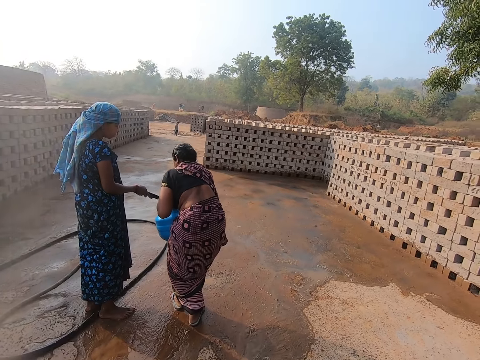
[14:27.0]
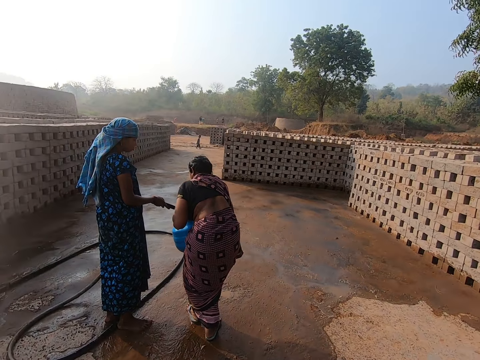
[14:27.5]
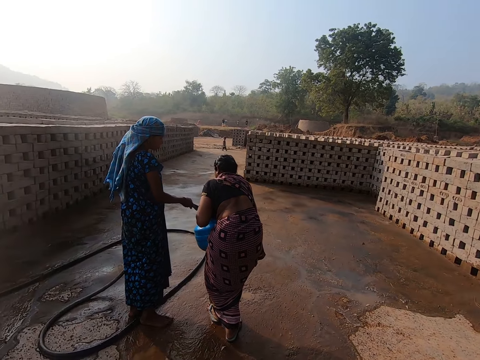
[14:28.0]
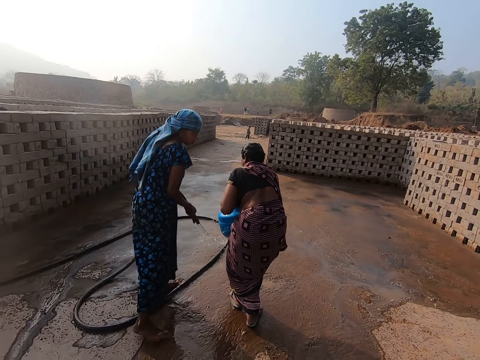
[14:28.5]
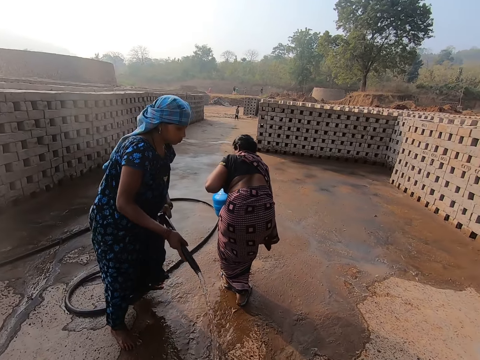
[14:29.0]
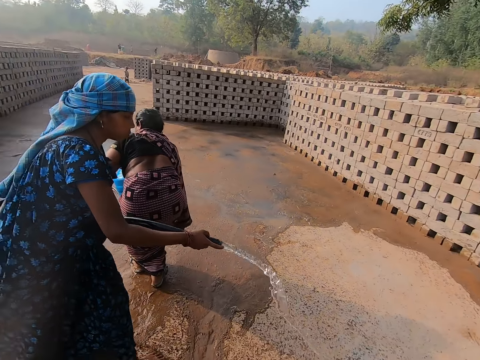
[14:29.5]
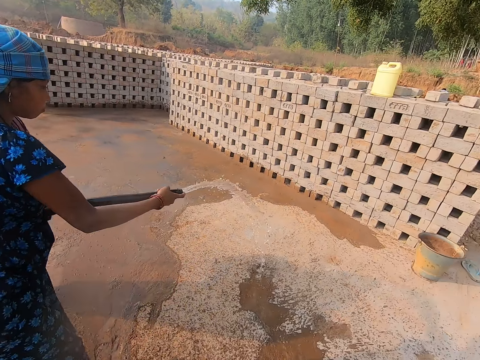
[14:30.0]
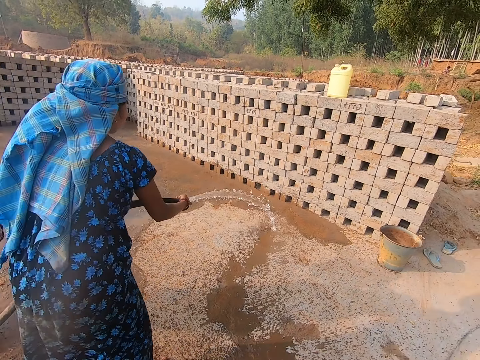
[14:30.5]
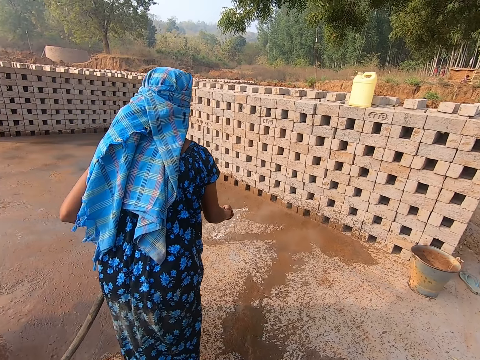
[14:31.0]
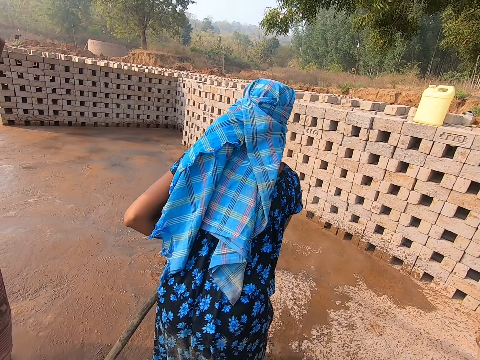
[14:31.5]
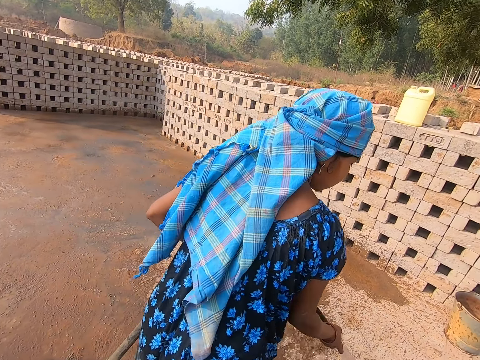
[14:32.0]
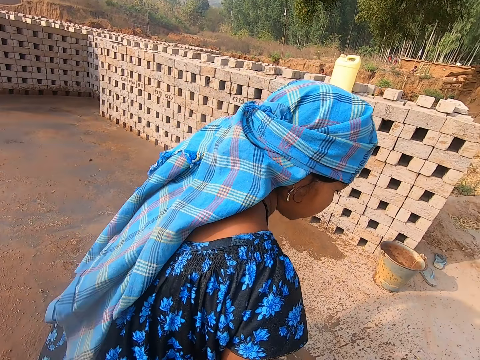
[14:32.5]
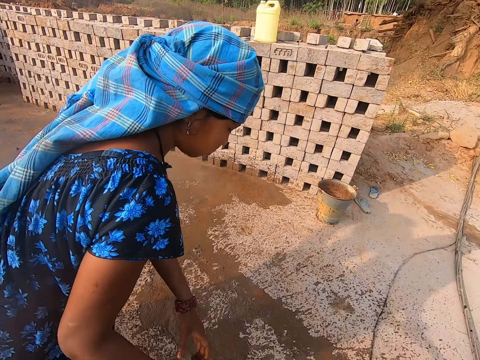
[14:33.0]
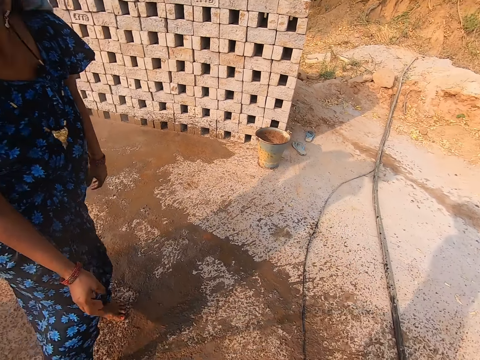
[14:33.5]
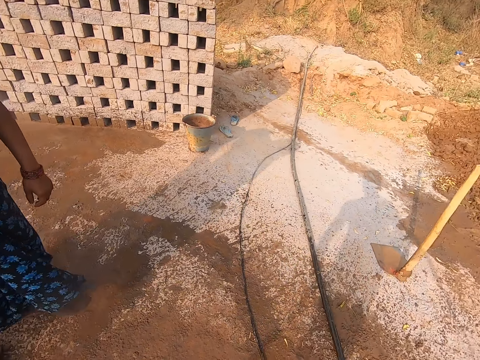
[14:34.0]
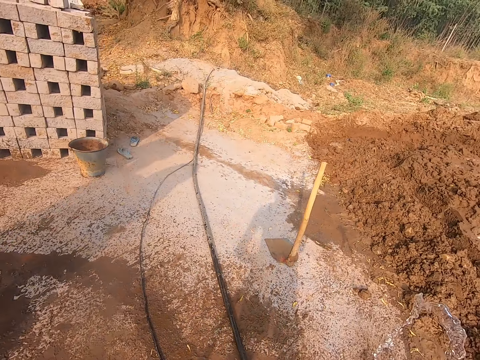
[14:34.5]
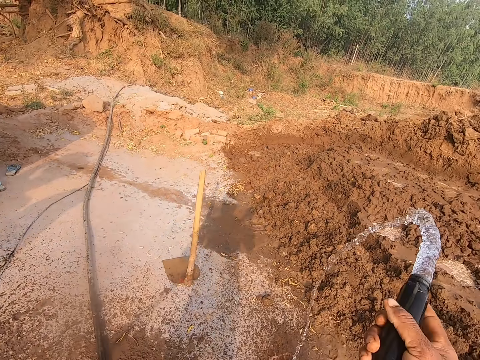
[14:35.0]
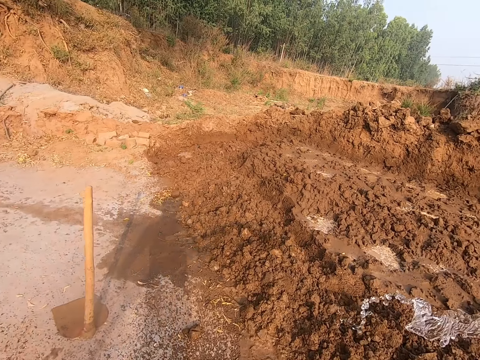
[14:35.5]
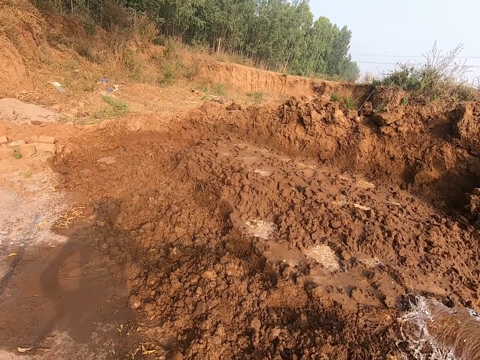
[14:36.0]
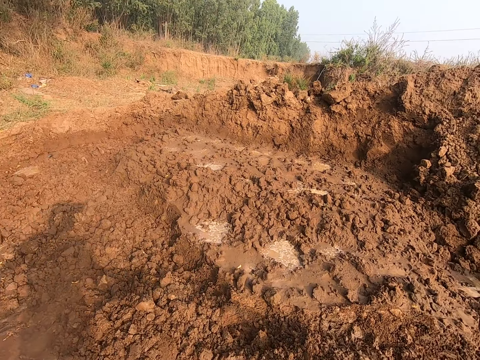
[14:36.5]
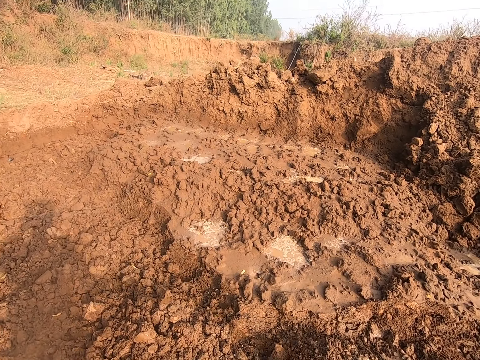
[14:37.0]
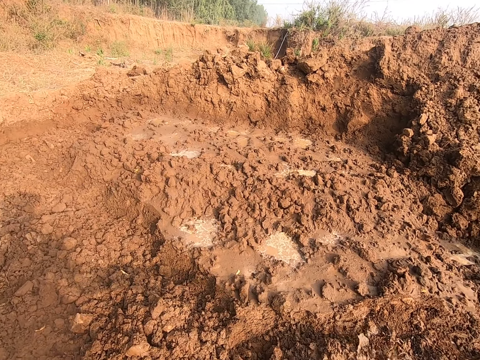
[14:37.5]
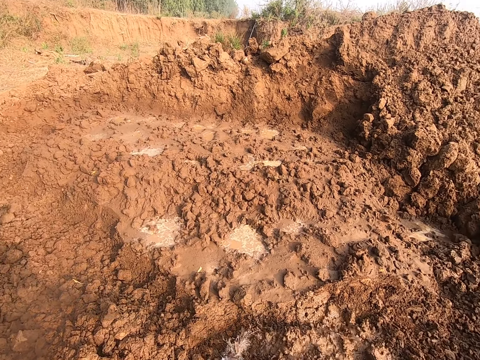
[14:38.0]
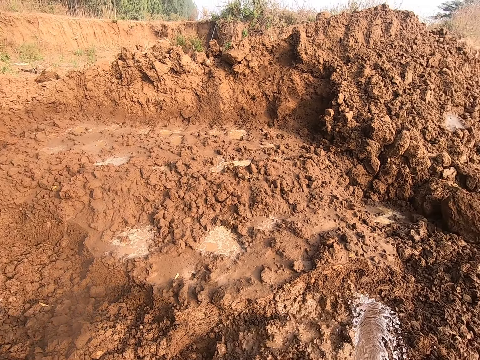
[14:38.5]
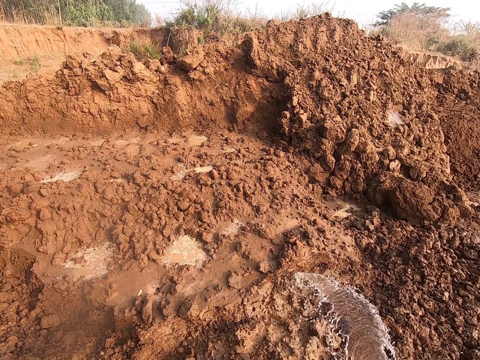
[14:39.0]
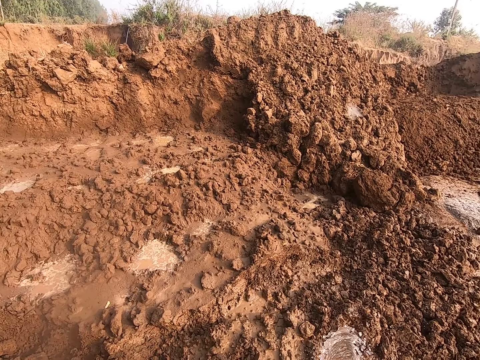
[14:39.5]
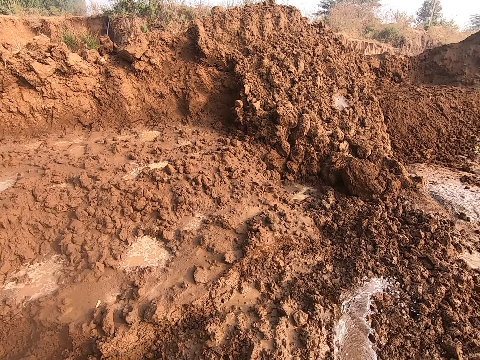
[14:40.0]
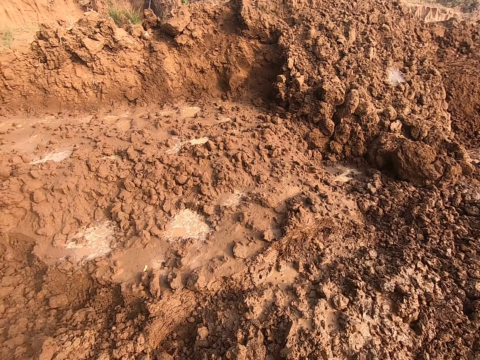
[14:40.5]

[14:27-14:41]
The woman sprays the water from the hose pipe on the field with both hands. The camera wearer converses with the woman. The woman passes the hose pipe to the camera wearer with her right hand. The camera wearer holds the hose pipe with his right hand. He sprays the soil on the ground with the water from the hose pipe in his right hand.

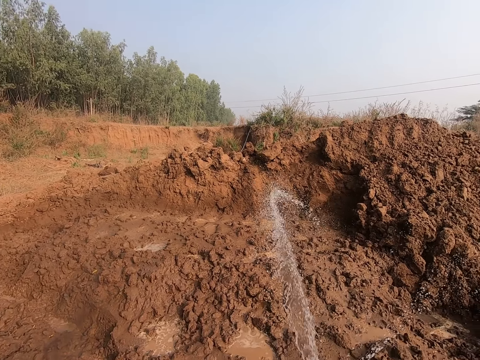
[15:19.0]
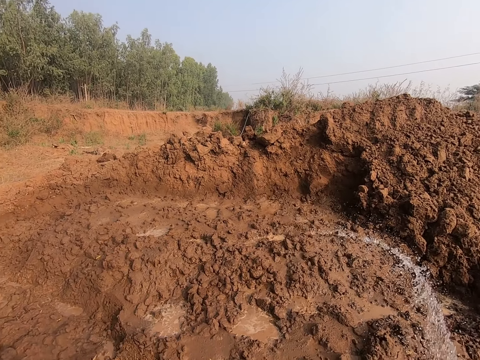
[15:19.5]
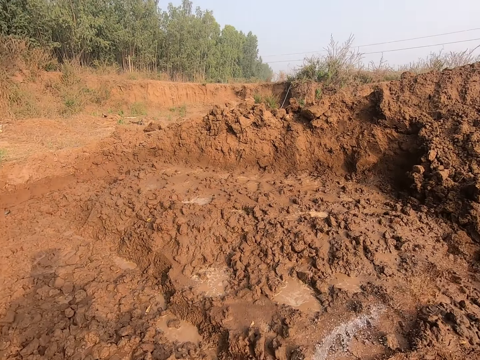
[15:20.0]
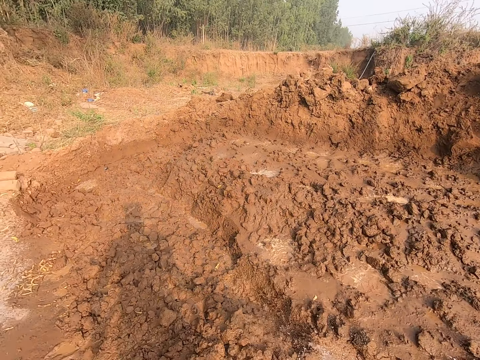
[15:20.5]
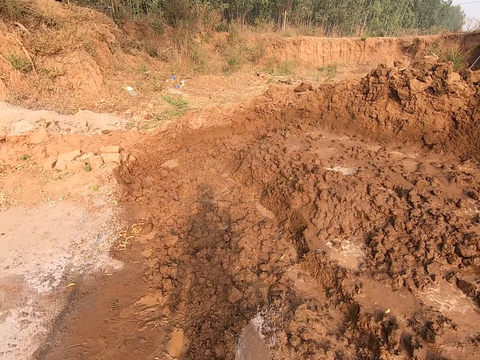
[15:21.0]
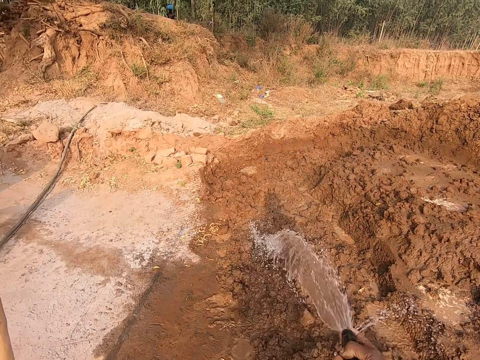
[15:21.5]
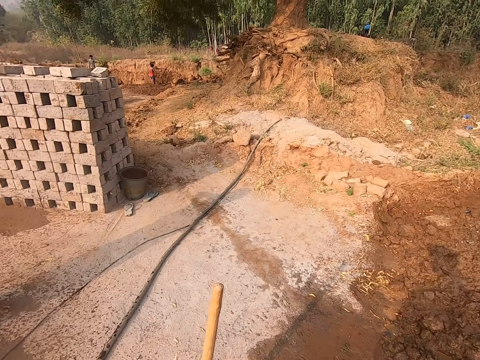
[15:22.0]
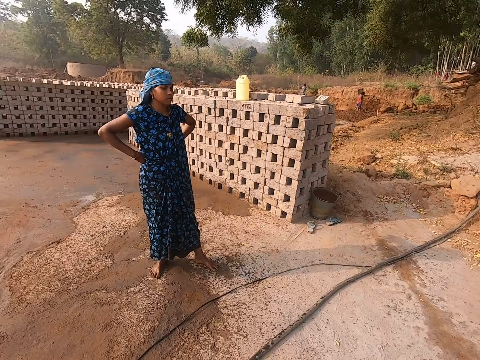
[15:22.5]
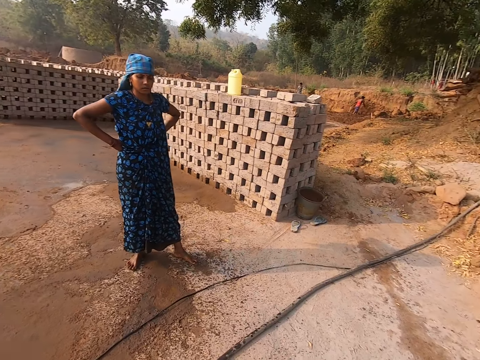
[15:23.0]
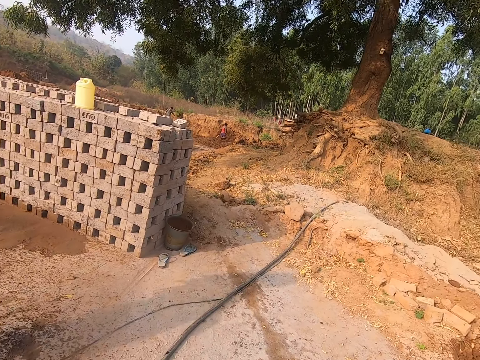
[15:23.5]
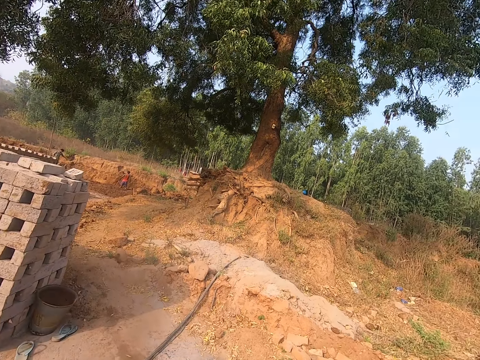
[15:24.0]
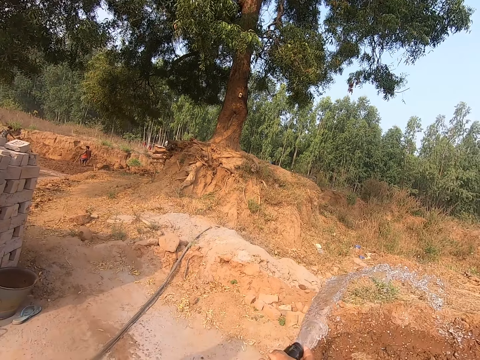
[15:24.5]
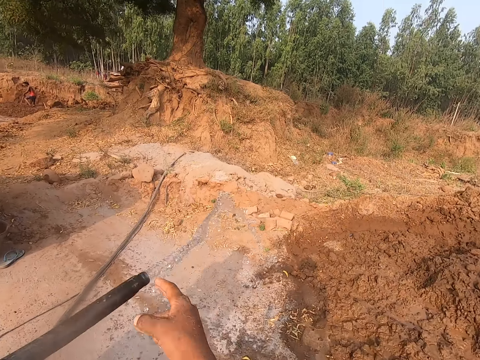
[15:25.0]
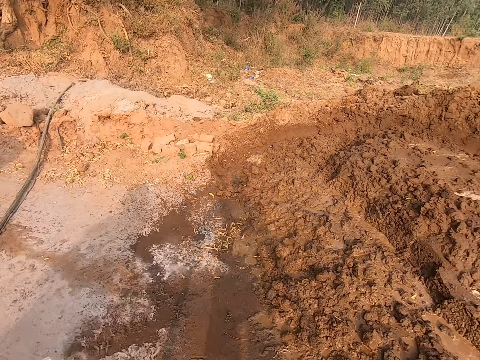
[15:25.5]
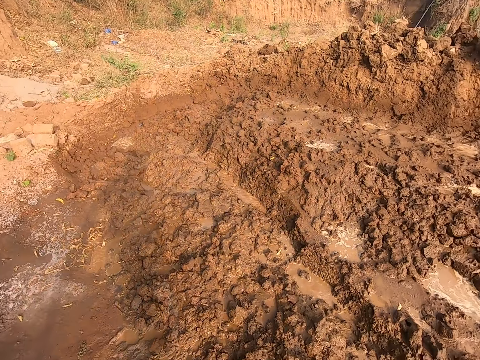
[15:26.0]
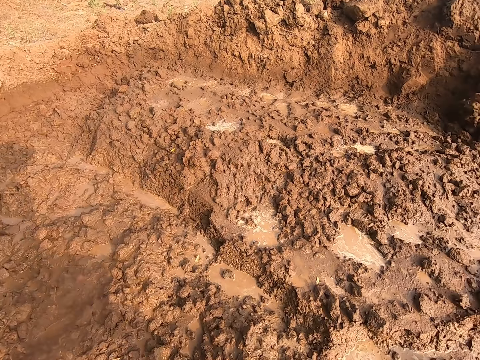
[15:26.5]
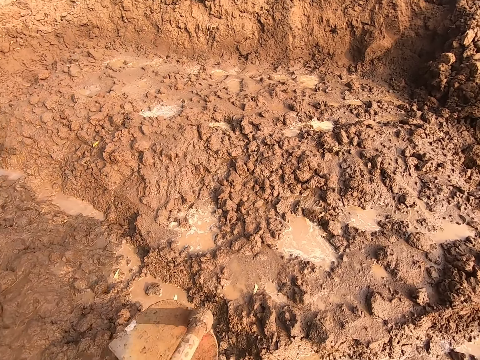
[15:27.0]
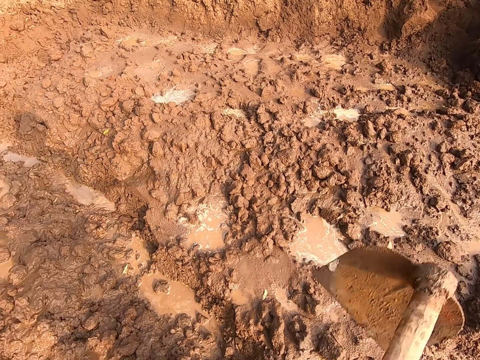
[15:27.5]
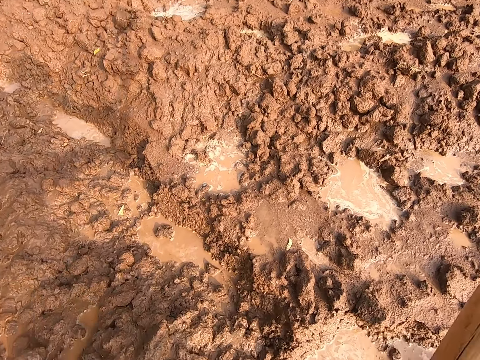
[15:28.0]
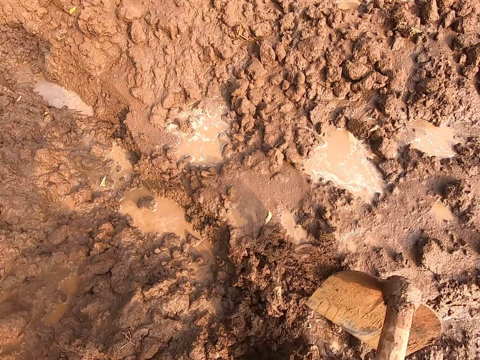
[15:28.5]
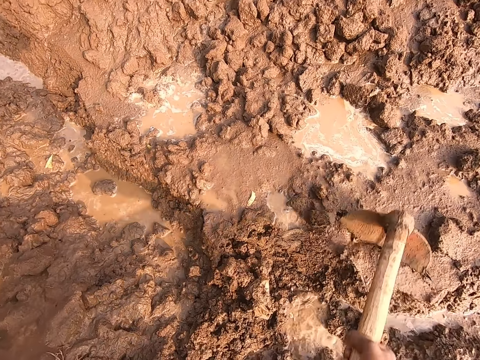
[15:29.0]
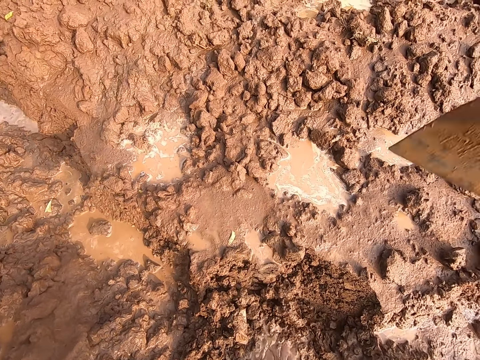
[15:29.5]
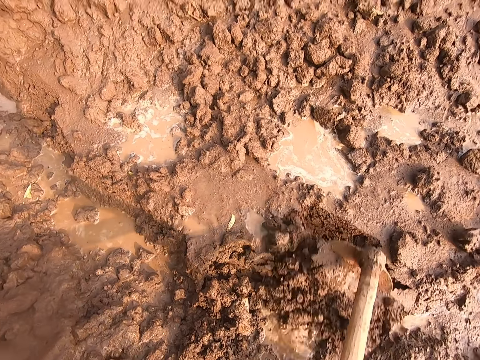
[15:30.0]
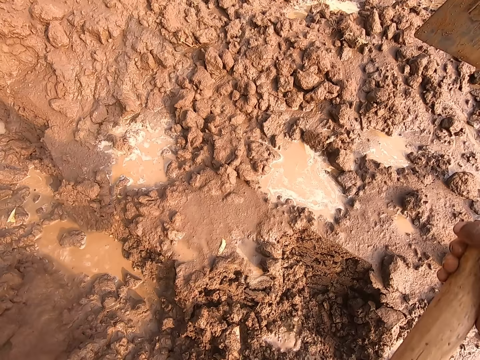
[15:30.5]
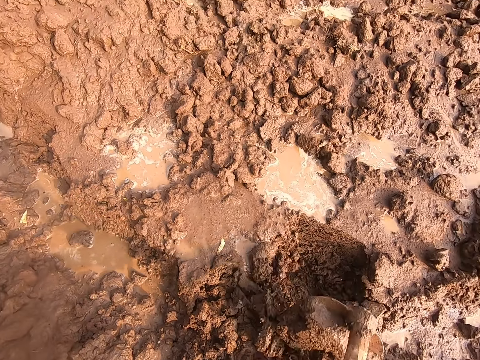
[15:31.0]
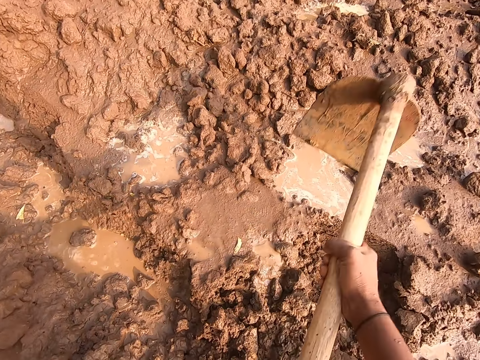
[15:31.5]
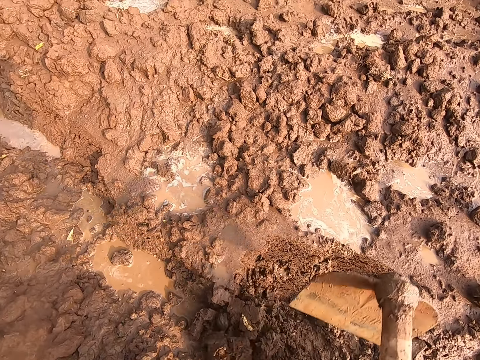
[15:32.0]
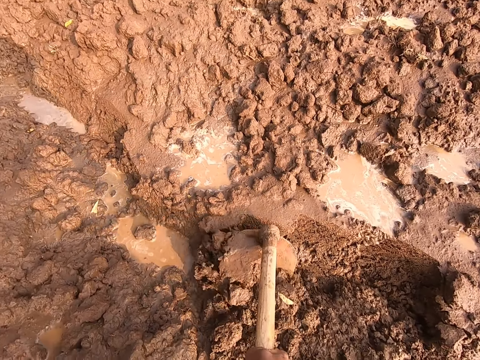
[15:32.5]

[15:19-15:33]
The camera wearer converses with the woman. He holds the hoe in his left hand. He passes the hose pipe in his right hand to the woman. He holds the hoe in both hands. He digs the ground on the field with the hoe in both hands.
